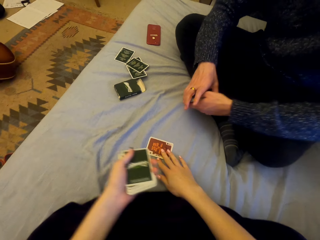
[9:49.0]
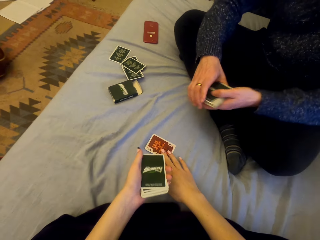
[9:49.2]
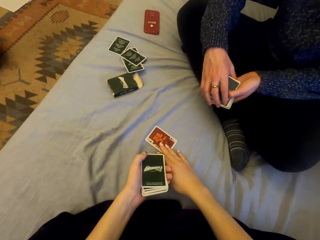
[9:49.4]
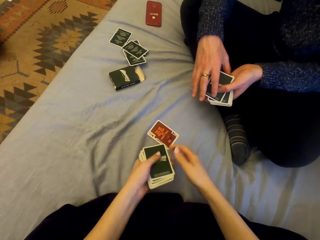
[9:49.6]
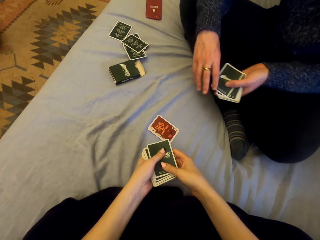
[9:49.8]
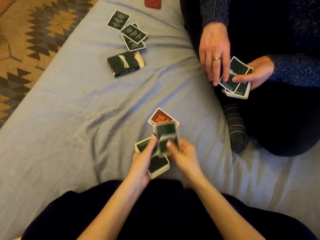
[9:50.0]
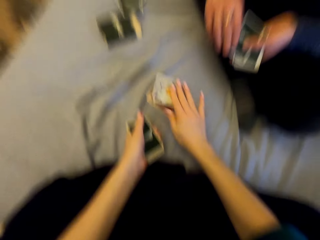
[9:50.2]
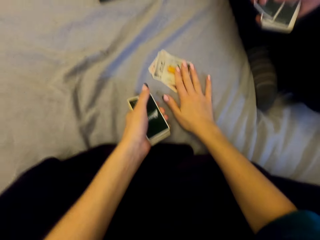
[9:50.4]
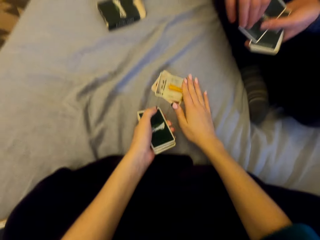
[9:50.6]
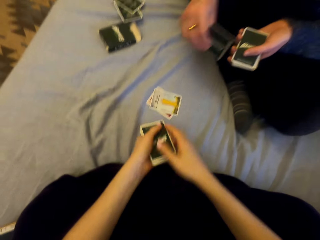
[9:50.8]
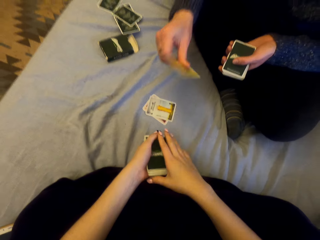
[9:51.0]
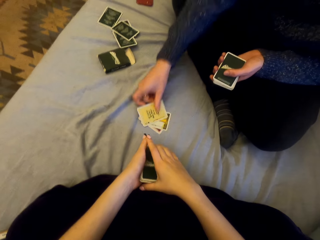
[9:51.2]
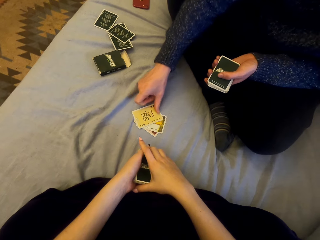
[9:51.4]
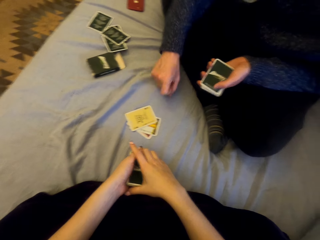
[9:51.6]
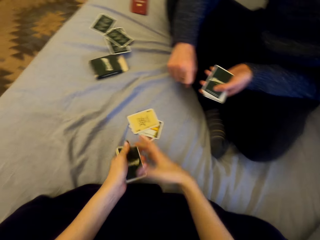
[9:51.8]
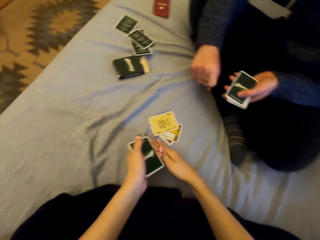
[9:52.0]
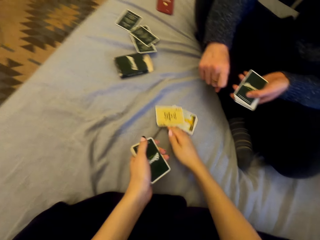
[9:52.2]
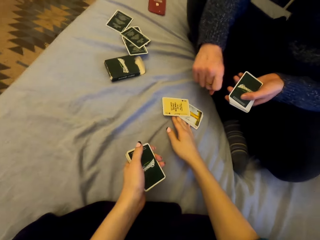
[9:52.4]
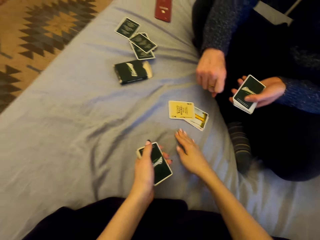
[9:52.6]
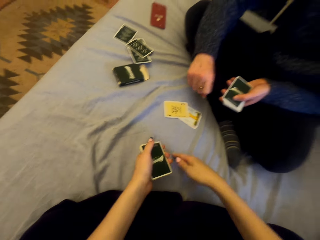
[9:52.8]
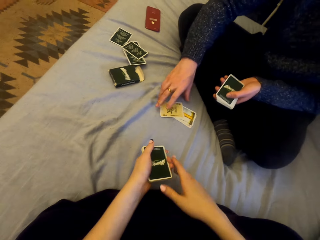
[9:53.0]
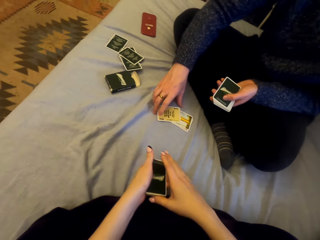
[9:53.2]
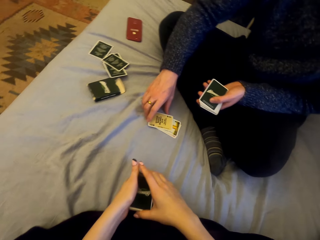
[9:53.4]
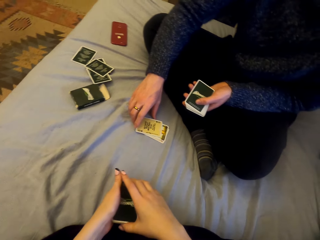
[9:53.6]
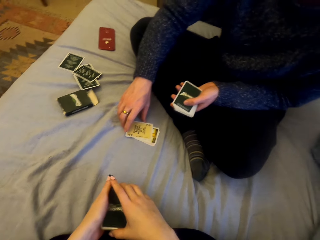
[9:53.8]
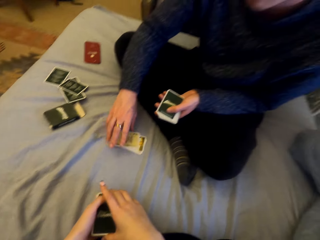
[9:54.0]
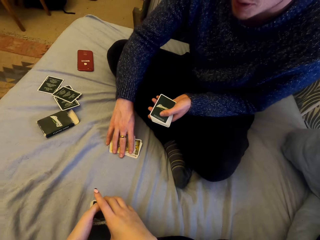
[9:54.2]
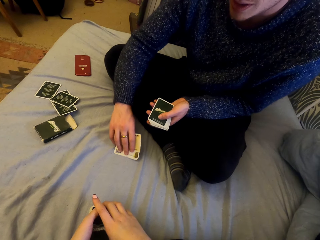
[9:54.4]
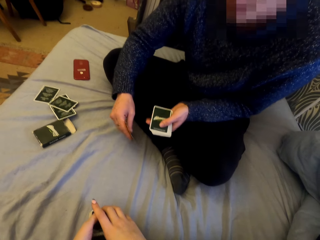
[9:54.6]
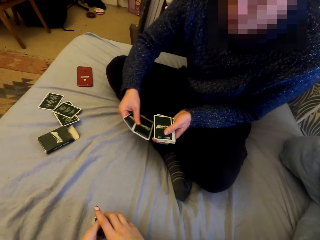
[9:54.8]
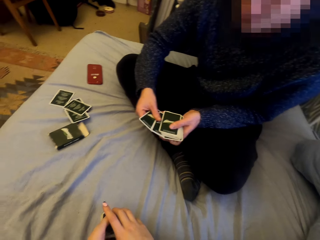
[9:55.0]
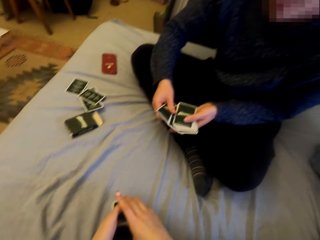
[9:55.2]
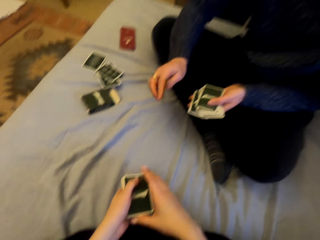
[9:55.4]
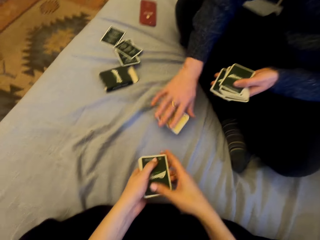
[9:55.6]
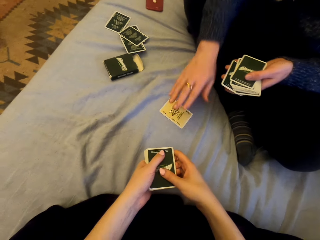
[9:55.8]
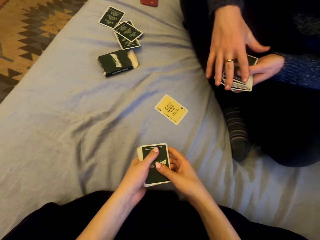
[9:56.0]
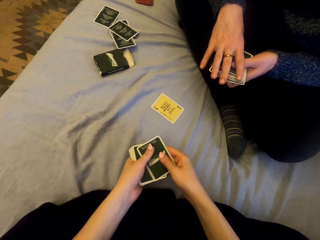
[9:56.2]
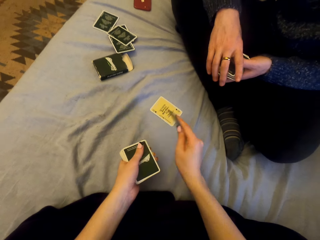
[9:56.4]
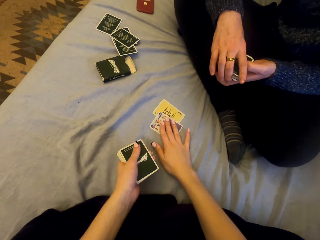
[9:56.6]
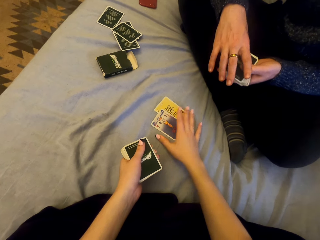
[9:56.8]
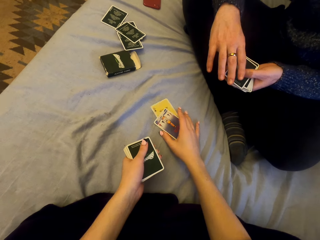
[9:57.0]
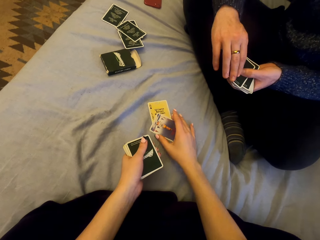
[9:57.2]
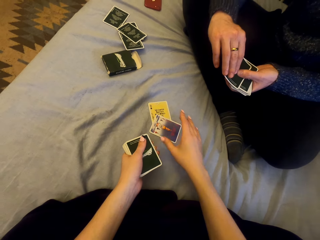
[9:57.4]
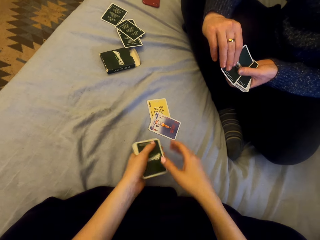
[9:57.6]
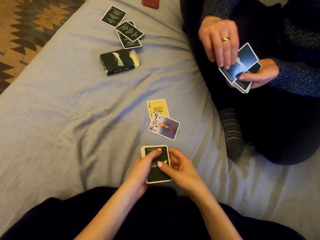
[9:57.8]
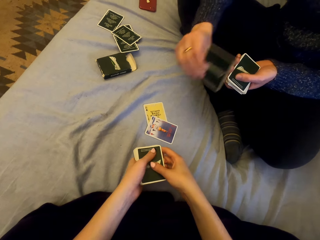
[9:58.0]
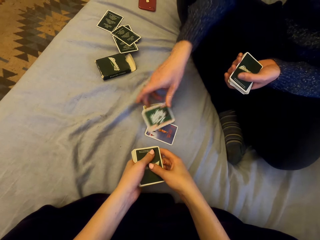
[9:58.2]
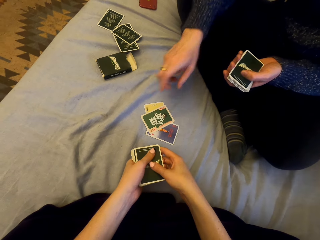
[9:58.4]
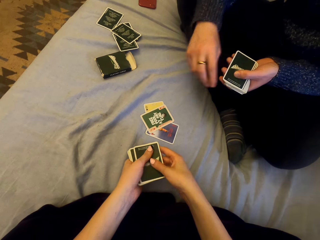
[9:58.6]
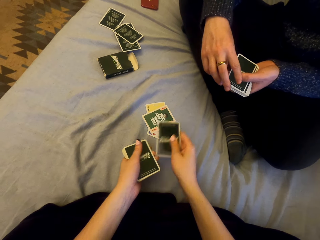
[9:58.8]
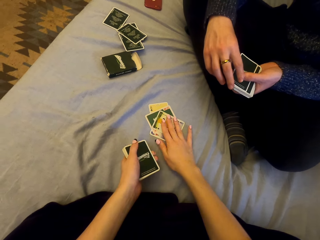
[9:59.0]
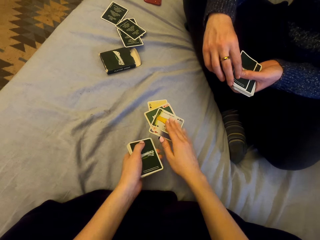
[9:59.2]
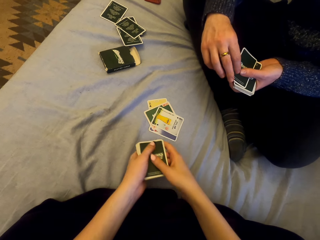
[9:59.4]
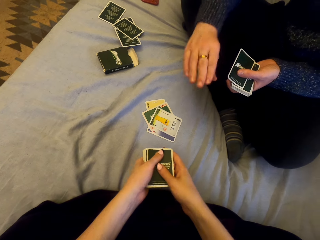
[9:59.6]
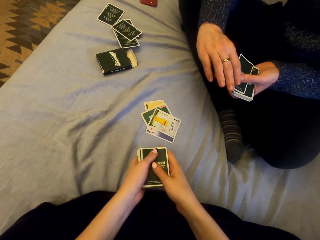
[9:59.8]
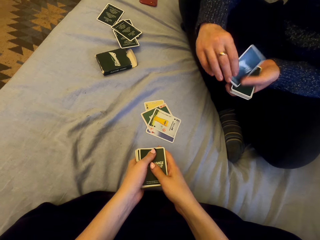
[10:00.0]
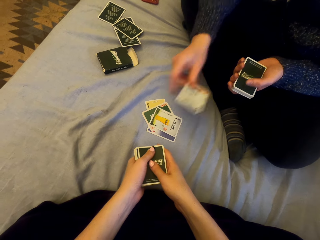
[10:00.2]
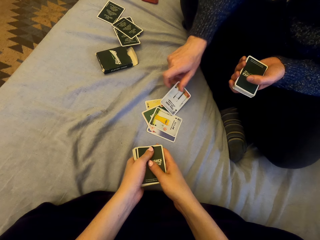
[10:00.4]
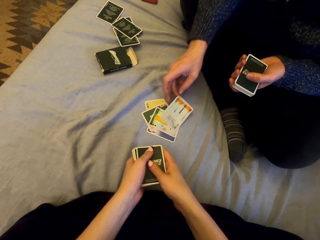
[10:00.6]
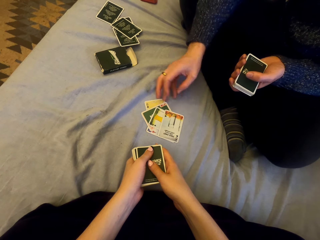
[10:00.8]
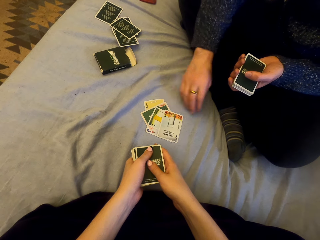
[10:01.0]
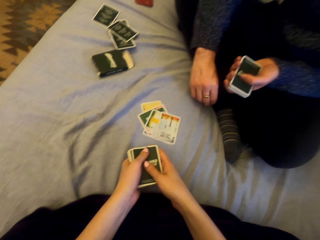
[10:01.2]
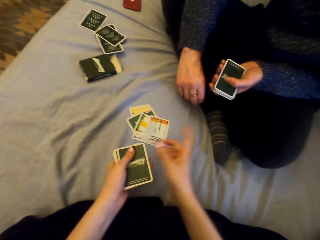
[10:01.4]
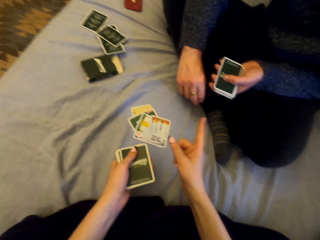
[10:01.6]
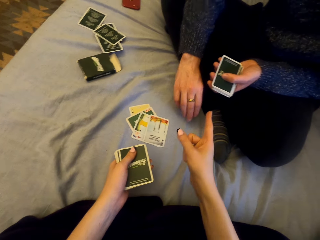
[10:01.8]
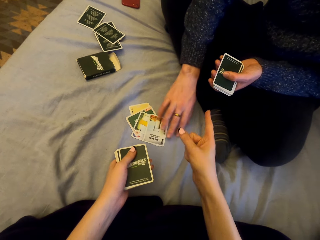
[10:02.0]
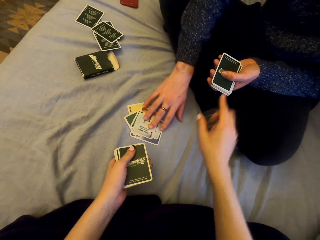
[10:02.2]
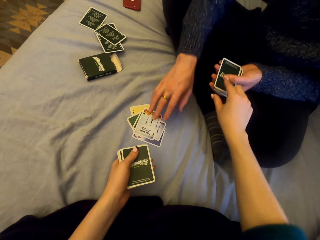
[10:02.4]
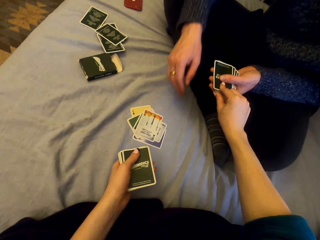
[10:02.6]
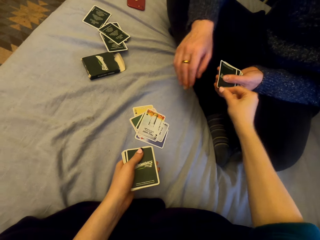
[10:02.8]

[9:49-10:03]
The camera wearer pushes a card. They touch the card. They play cards with a man. They put the card down. The man puts the card down. The camera wearer talks. They move the cards down. The man picks the cards and talks to the camera wearer. The camera wearer picks the cards. The man plays cards with the camera wearer and puts the card down. The camera wearer puts the card down. The man puts the card down. The camera wearer puts the card down. The man puts the card down.

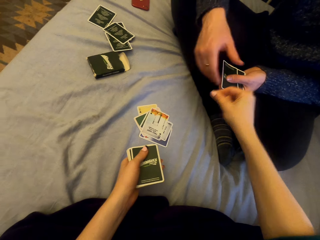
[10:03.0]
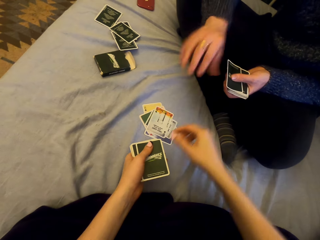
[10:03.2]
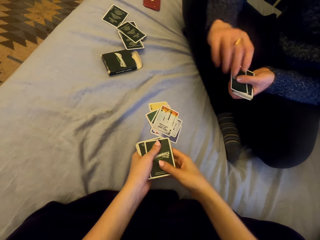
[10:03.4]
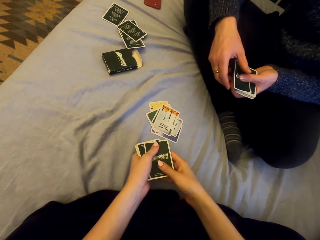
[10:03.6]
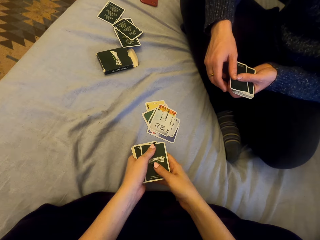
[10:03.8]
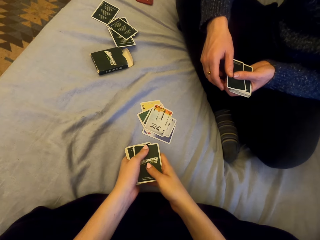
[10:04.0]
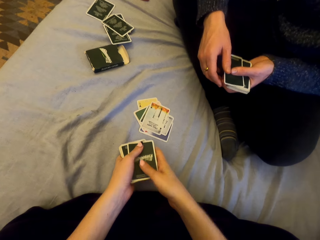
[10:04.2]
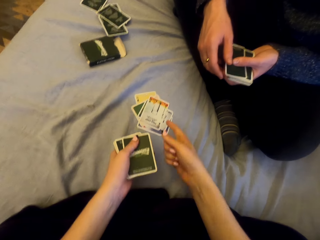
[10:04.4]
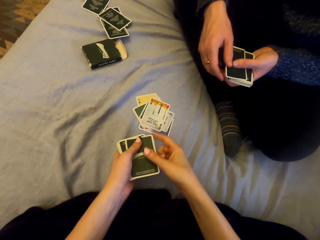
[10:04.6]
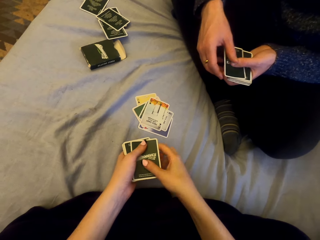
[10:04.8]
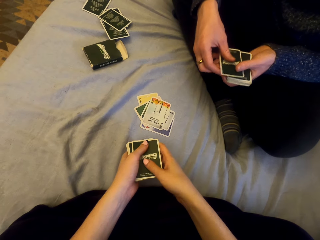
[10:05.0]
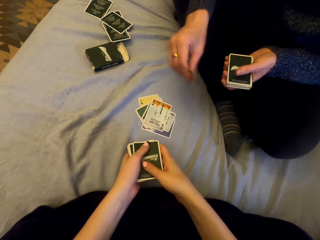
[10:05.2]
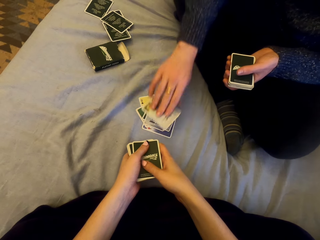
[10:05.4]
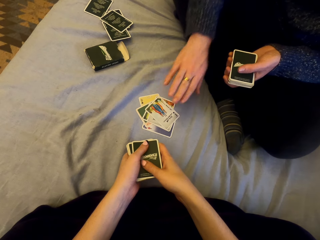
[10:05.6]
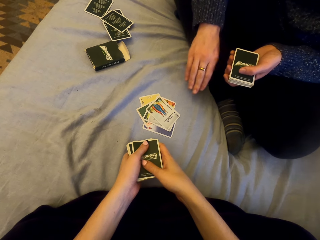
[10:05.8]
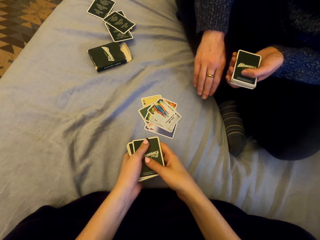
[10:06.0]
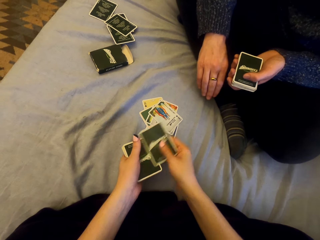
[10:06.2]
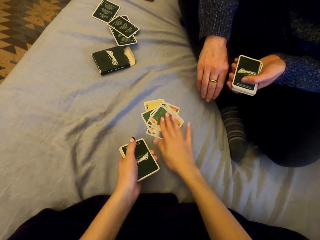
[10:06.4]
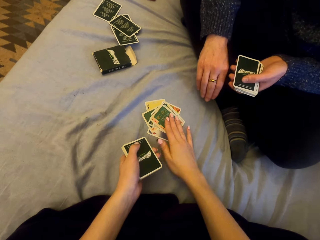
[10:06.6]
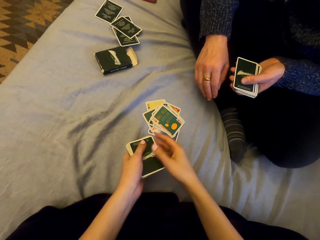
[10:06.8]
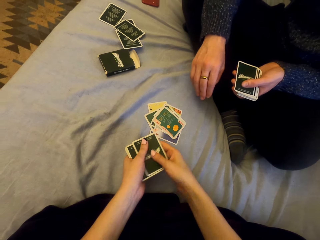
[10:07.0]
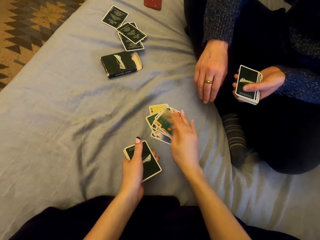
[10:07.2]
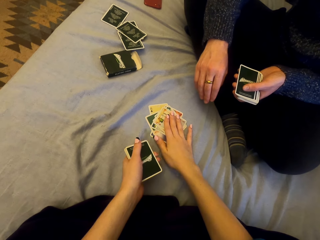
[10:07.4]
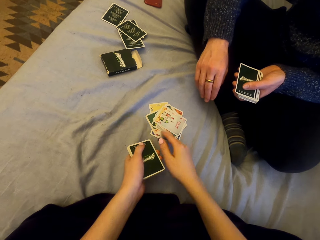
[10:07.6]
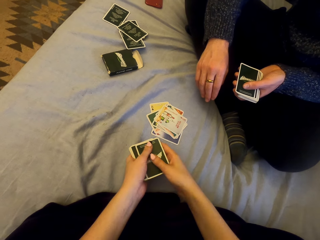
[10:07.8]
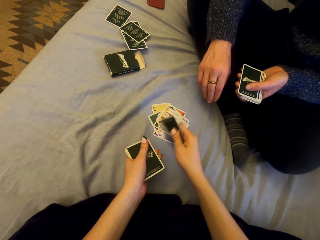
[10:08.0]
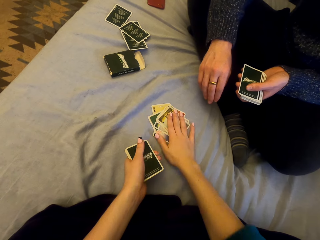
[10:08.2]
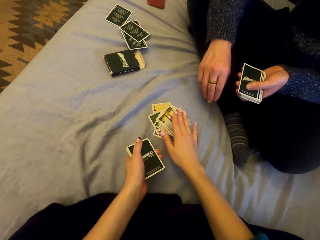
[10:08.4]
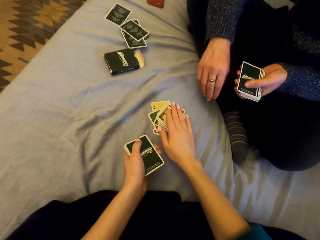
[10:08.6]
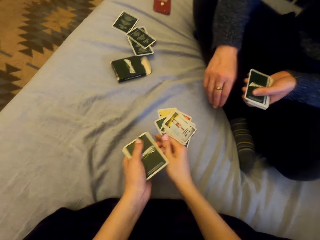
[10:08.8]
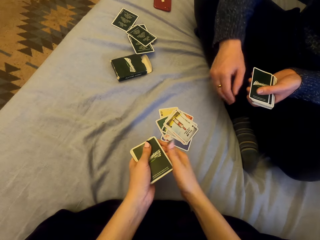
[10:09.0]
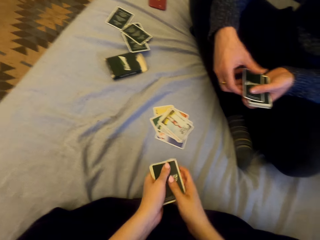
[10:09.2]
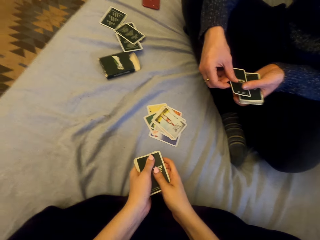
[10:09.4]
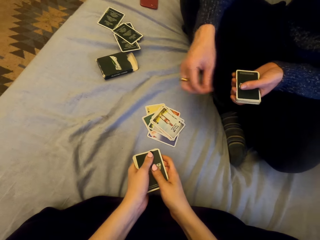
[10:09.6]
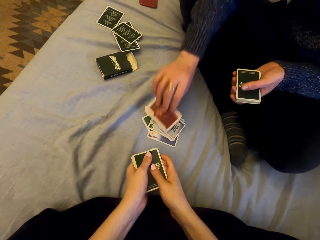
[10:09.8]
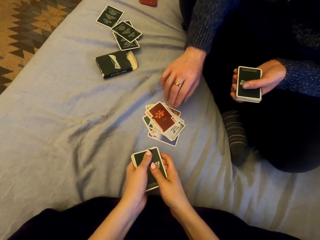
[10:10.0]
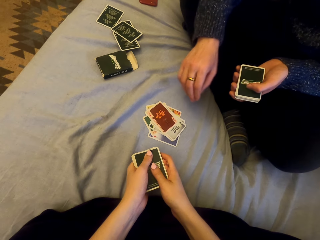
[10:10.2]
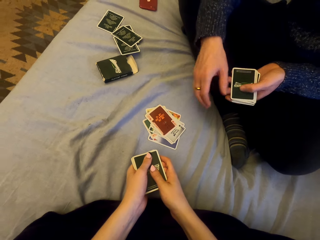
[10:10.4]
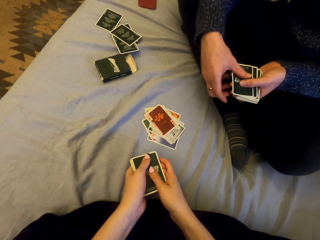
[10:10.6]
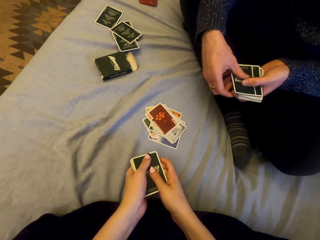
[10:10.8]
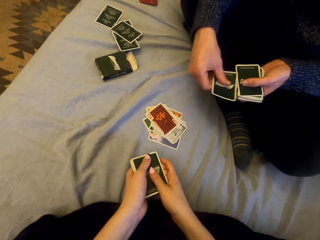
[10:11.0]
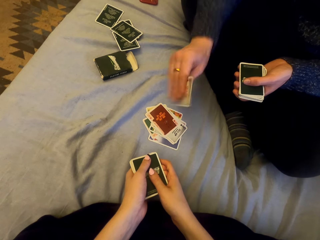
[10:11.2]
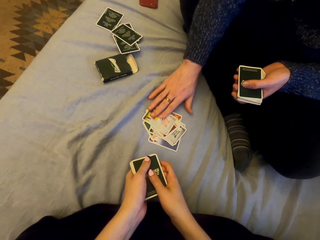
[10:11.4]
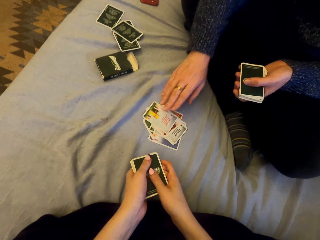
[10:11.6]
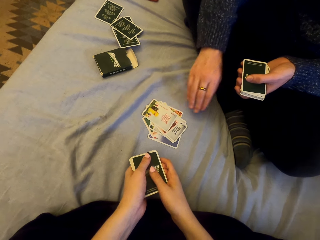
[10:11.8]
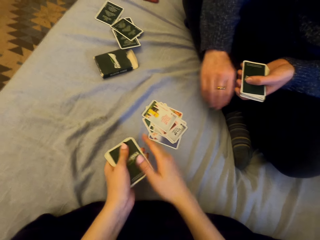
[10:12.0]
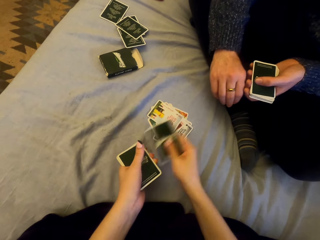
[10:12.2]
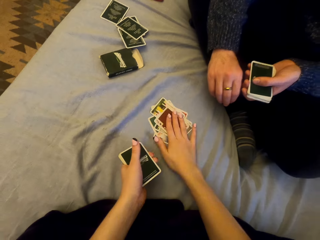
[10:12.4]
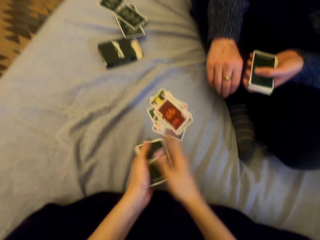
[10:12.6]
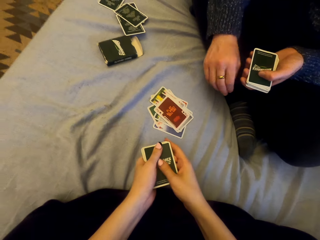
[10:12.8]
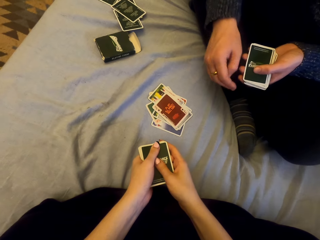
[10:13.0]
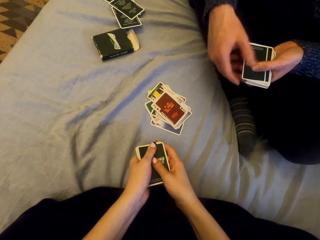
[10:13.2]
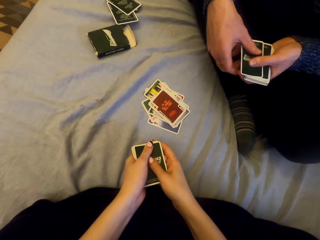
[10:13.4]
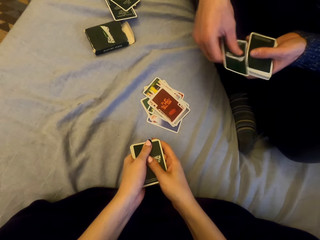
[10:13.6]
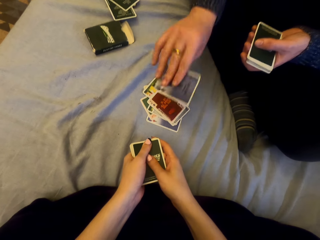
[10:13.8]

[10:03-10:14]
The camera wearer touches a man's cards. They talk with the man. They put the card down repeatedly. The man puts the card down. He puts the card down again. The camera wearer puts the card down.
